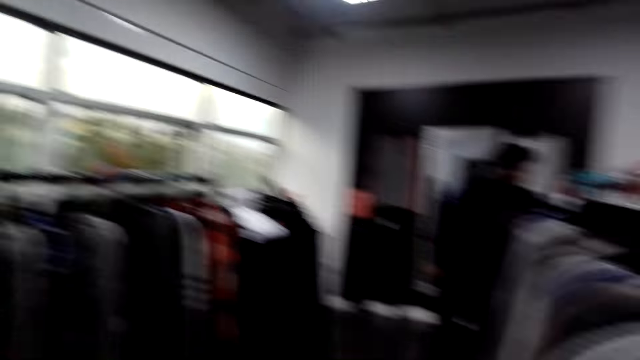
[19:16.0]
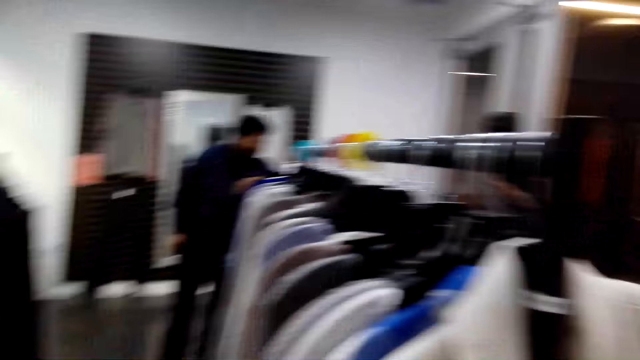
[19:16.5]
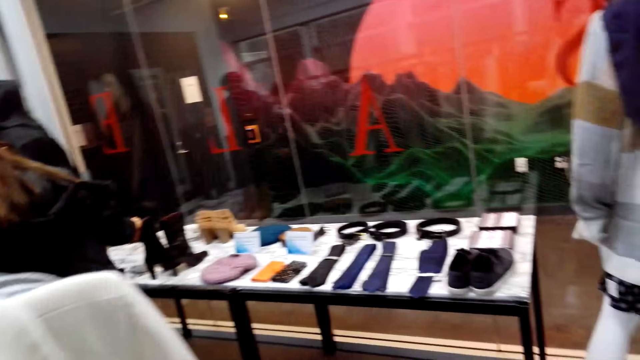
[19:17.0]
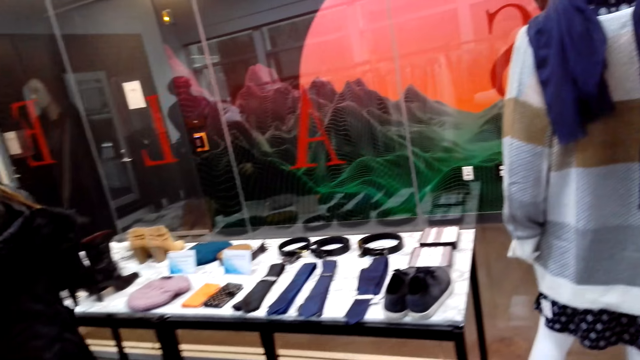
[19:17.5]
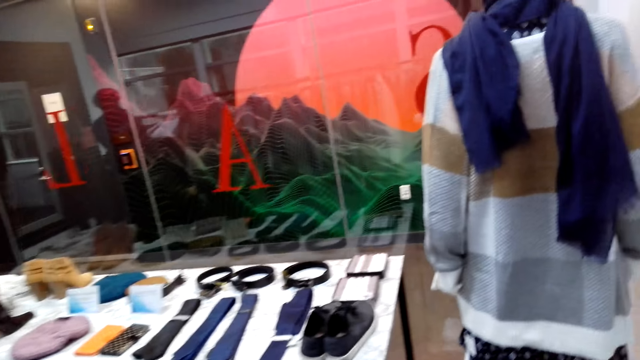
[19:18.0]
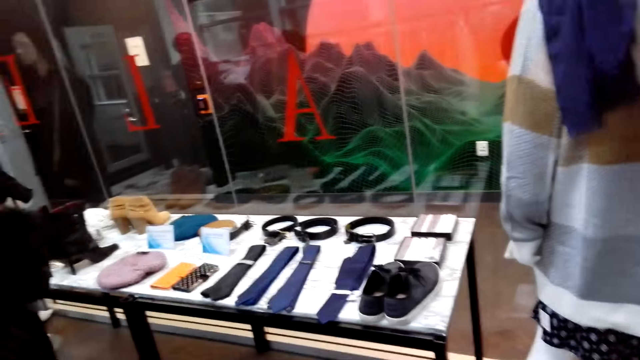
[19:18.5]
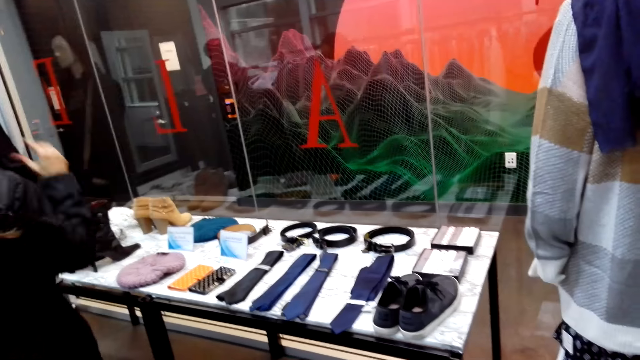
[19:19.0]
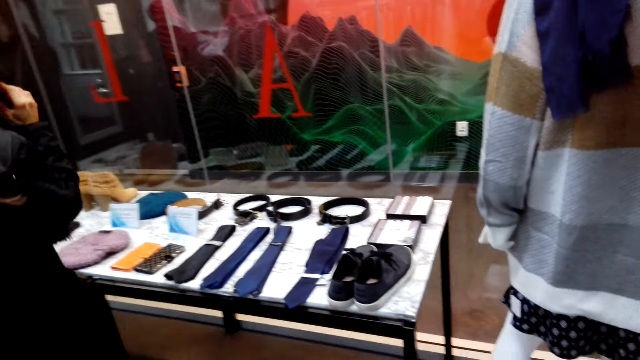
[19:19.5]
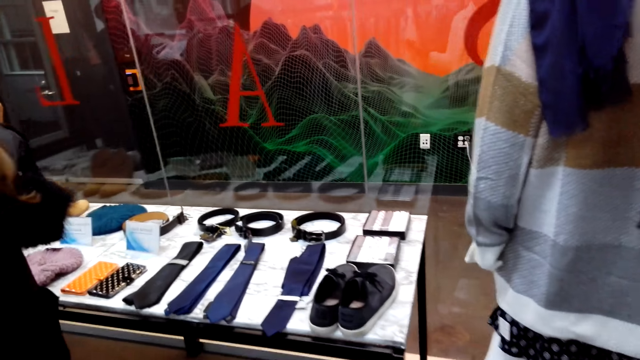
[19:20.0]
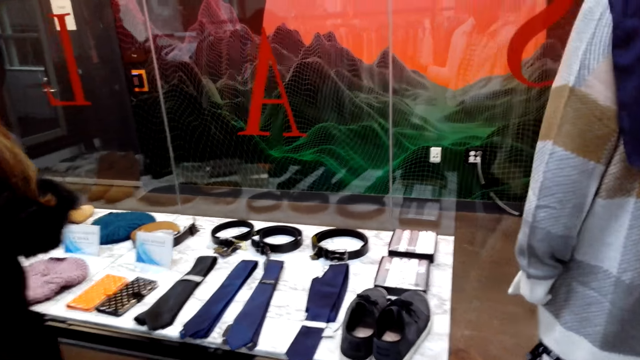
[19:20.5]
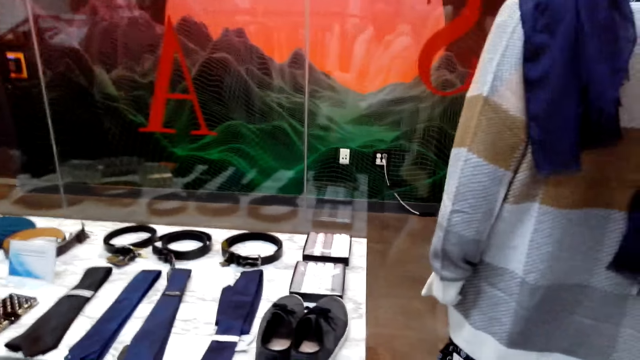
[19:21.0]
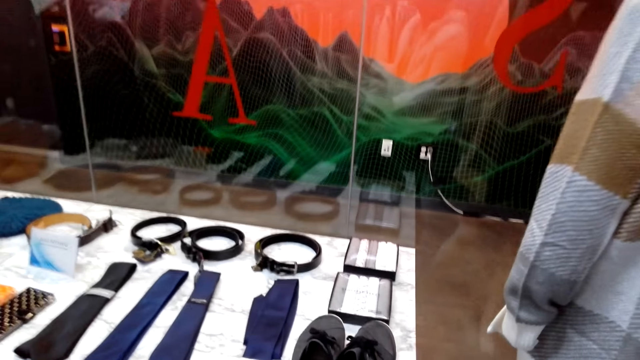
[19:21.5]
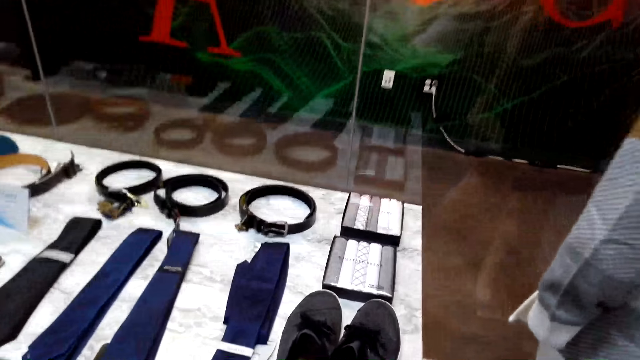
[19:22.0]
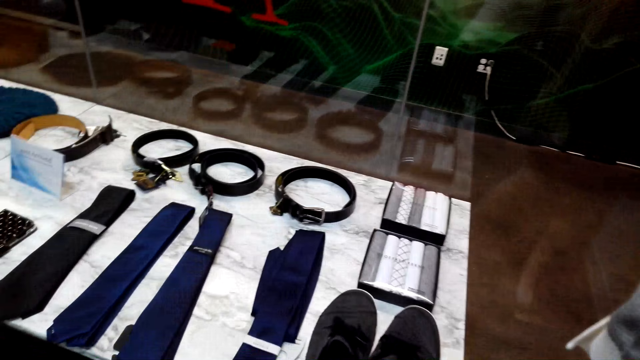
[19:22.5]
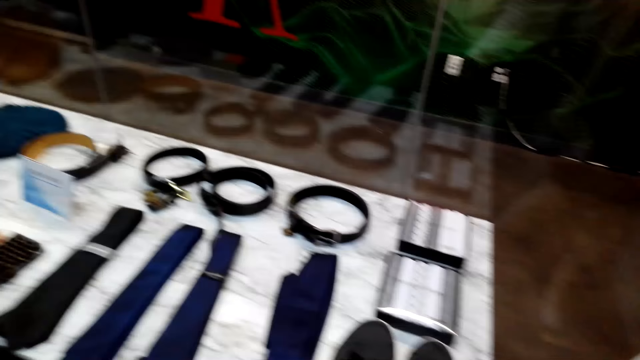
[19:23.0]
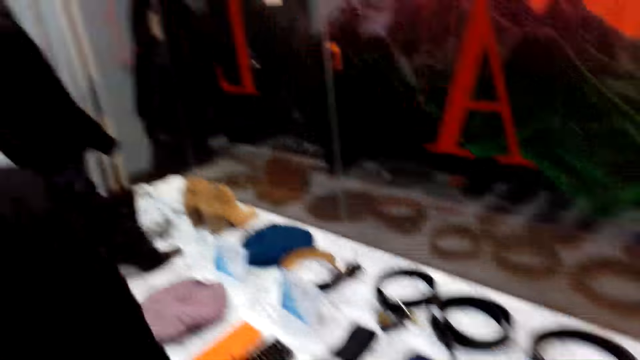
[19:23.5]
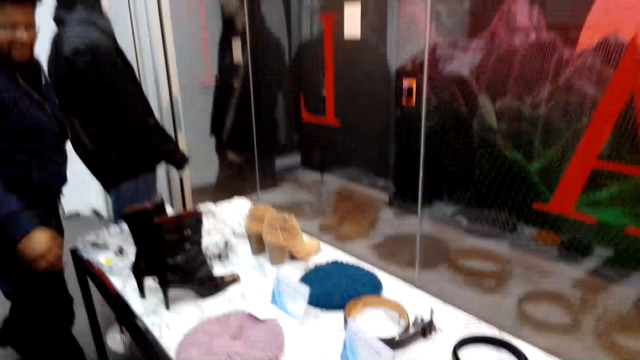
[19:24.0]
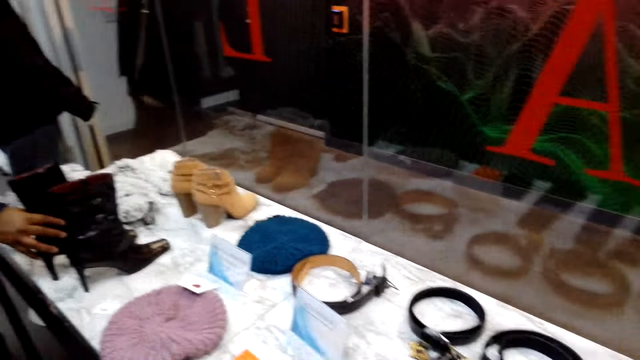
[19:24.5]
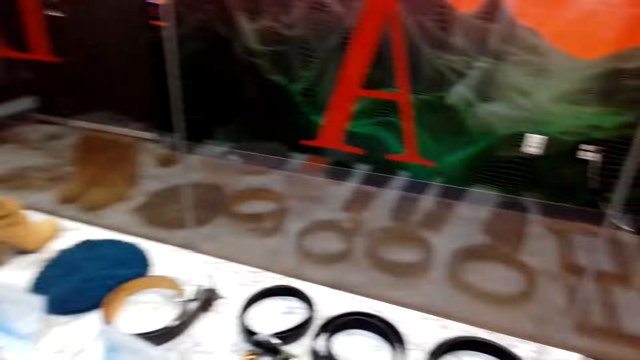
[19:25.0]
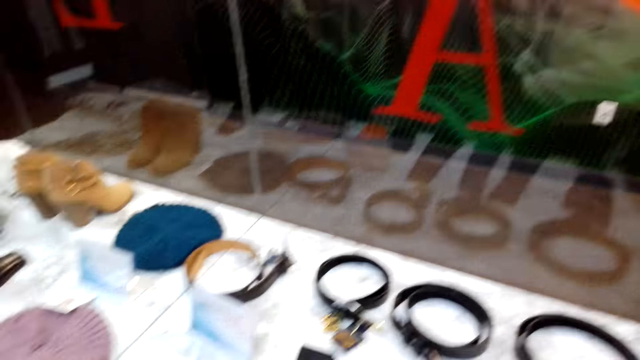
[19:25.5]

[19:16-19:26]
A woman talks to a man. The camera wearer looks around. They move around.

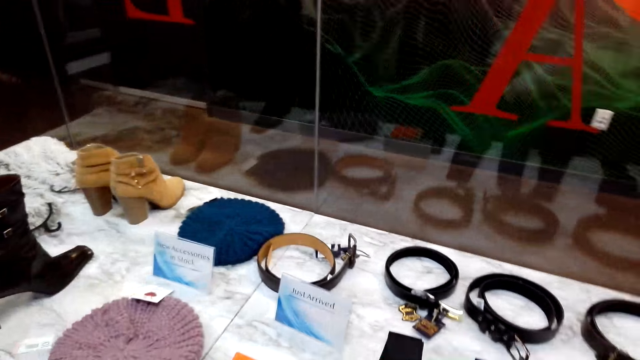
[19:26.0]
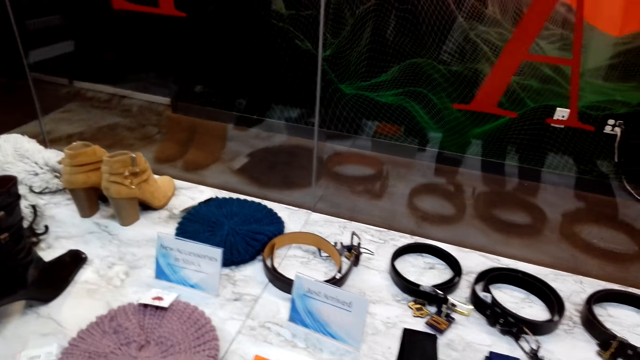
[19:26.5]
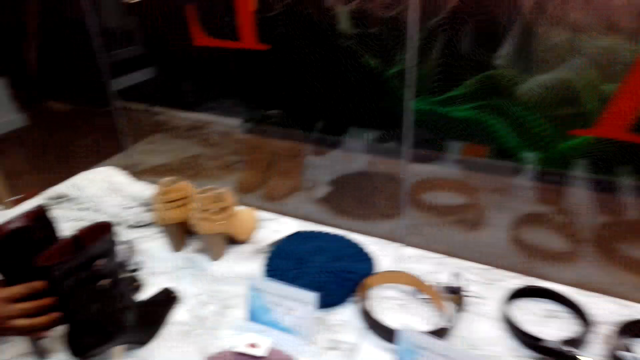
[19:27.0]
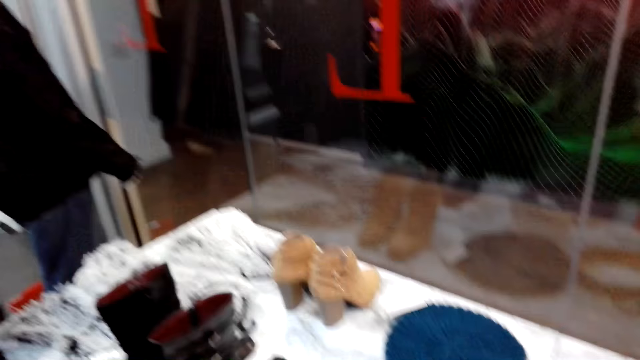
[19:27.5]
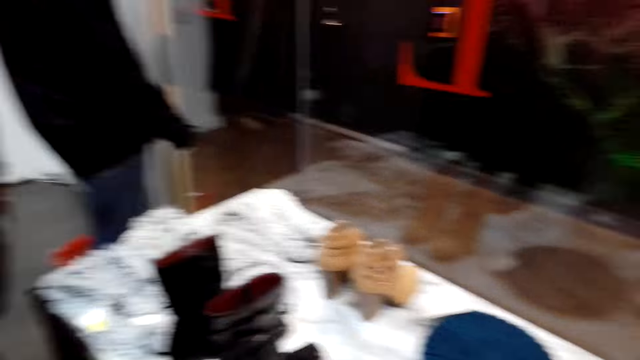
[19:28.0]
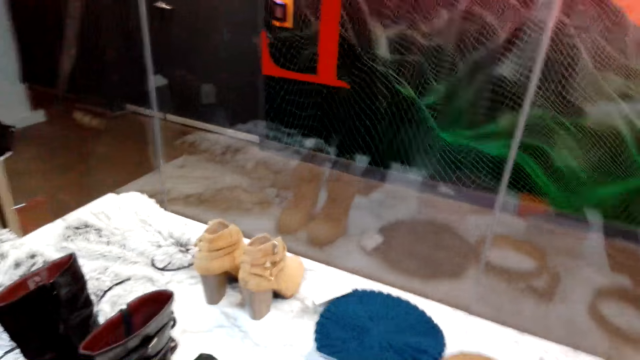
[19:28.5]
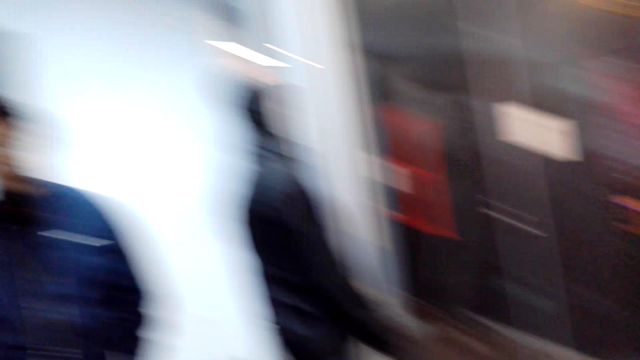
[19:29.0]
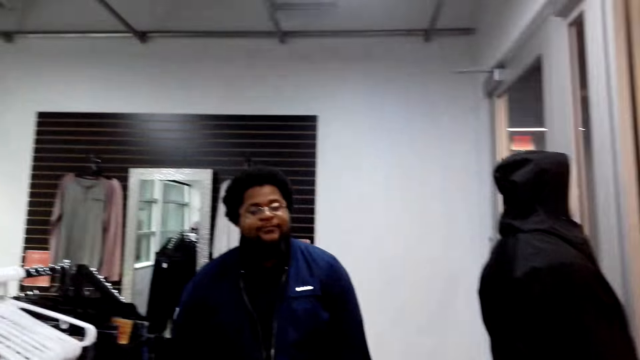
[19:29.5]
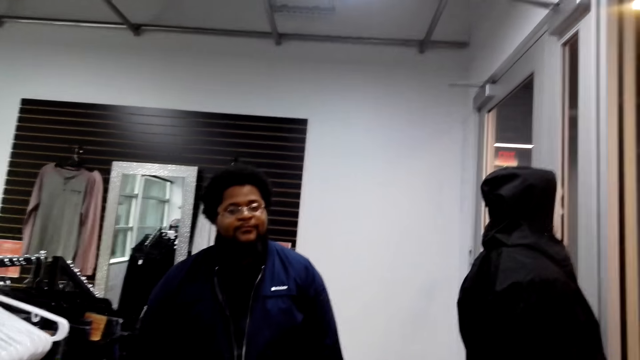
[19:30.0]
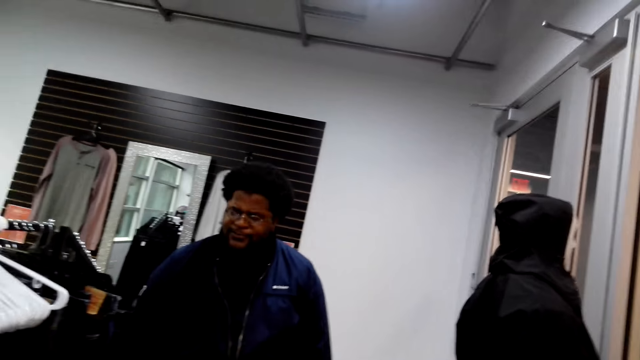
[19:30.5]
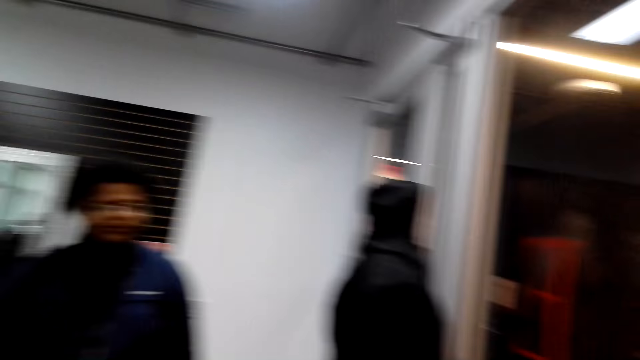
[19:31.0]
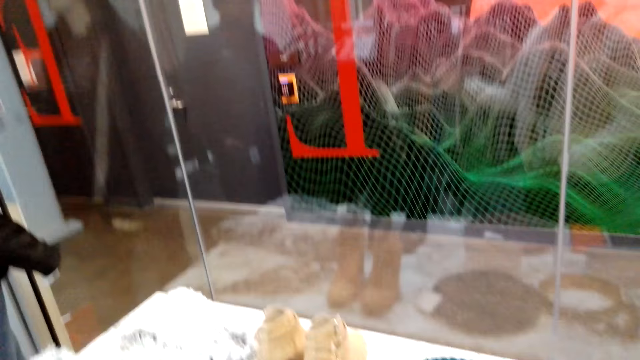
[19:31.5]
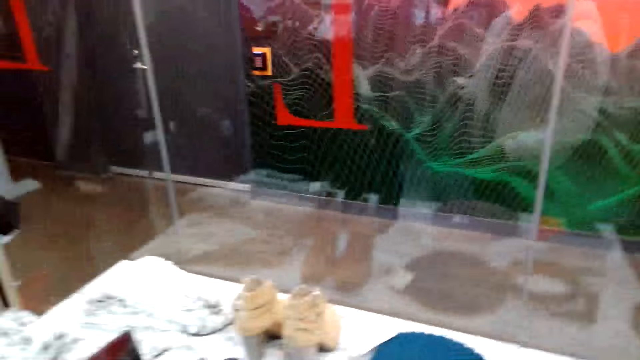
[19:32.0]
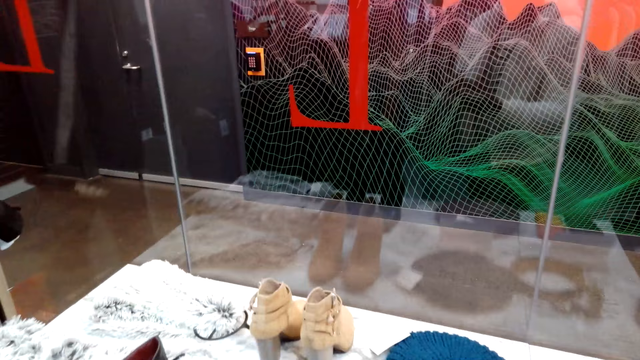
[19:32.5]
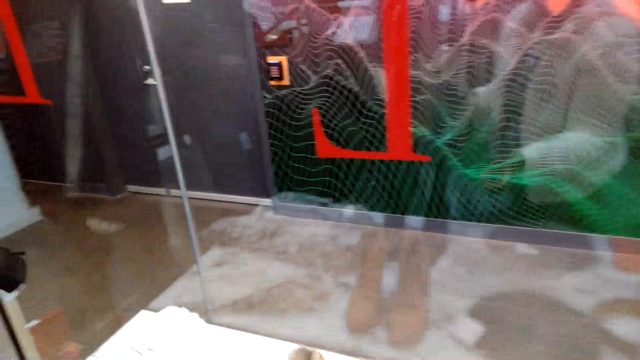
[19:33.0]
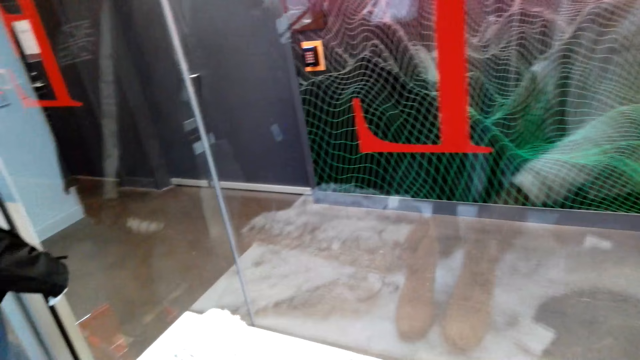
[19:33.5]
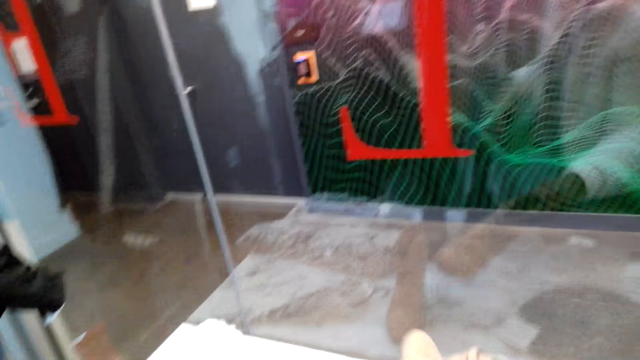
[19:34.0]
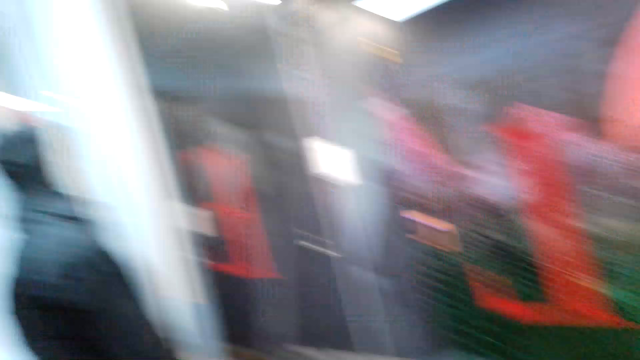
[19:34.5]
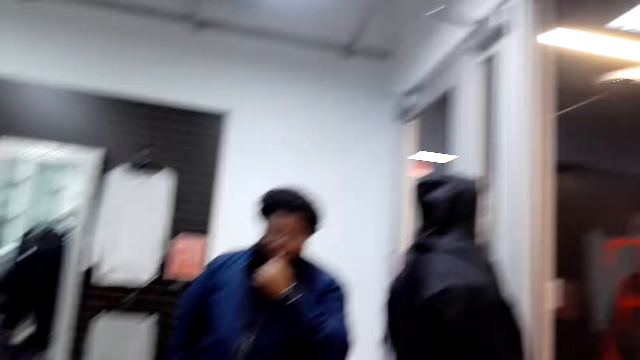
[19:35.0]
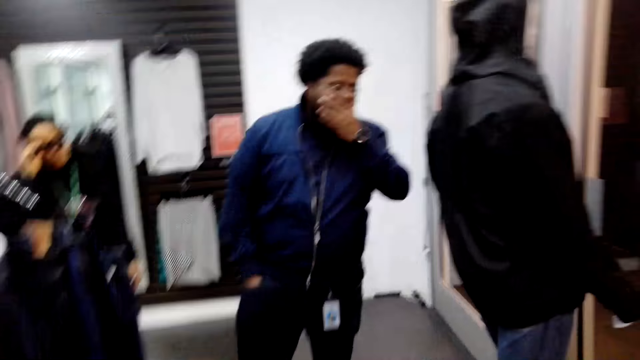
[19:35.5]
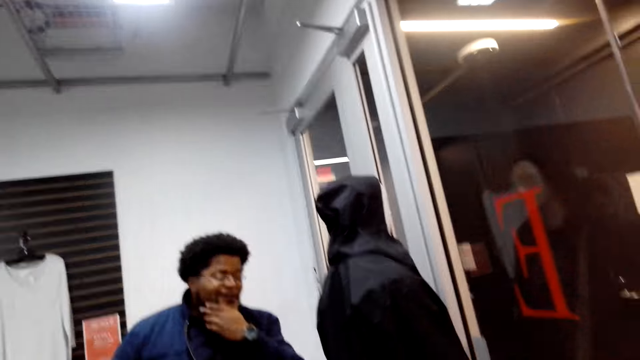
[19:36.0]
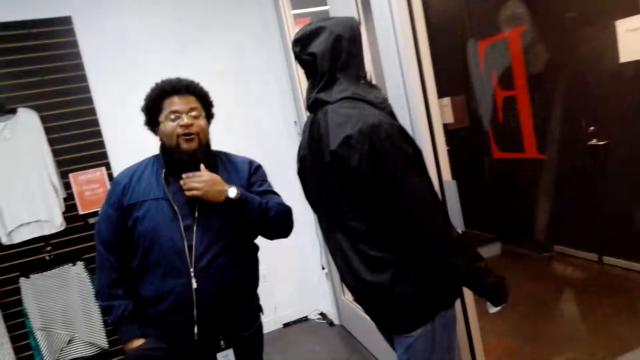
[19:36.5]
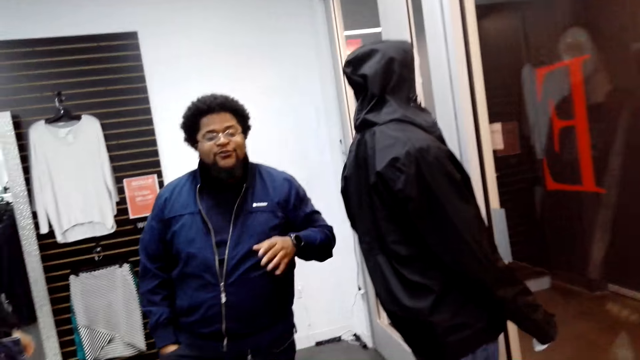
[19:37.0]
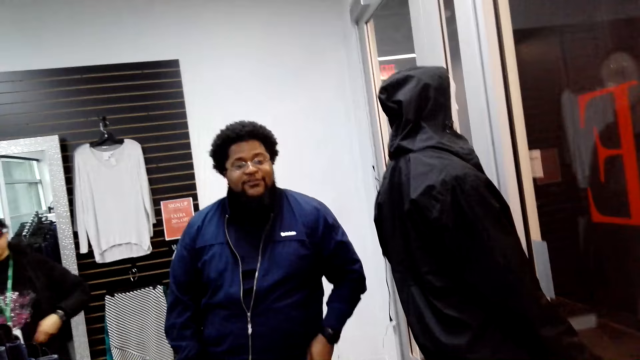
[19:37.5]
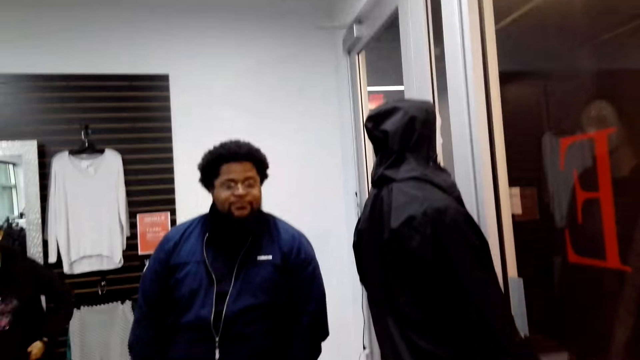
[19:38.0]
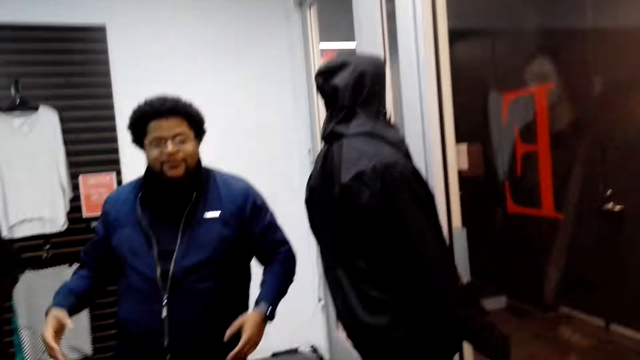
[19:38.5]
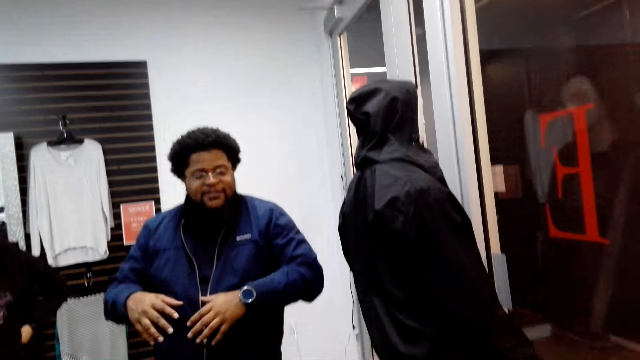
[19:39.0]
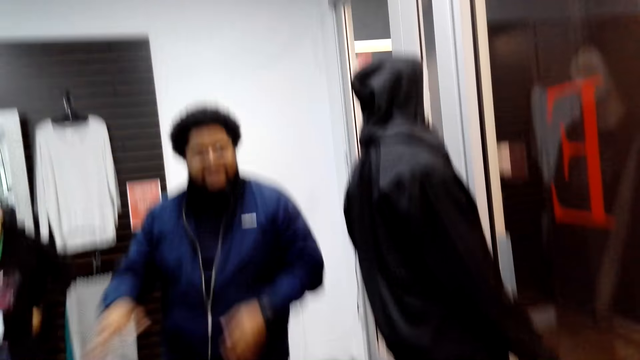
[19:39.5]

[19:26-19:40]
The camera wearer talks to a woman. They talk to a man. They pick up a boot. They talk to the man.
